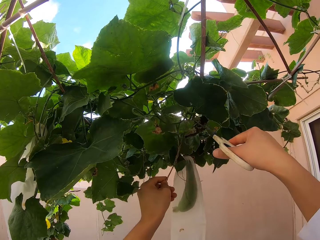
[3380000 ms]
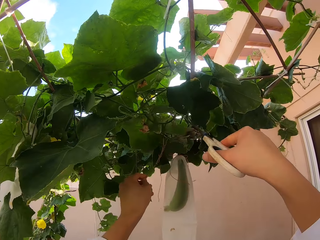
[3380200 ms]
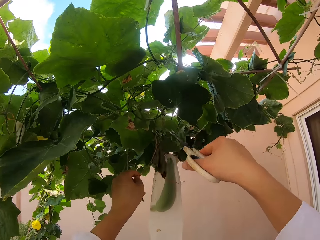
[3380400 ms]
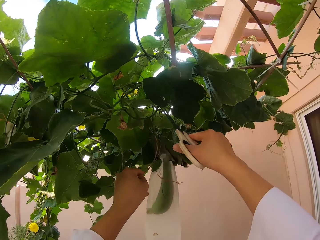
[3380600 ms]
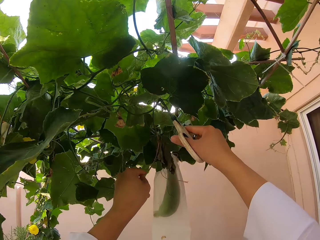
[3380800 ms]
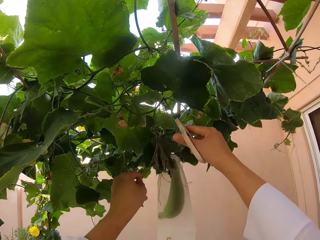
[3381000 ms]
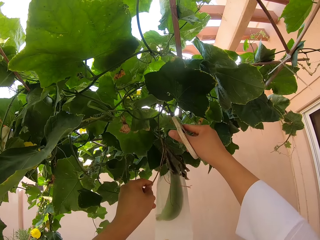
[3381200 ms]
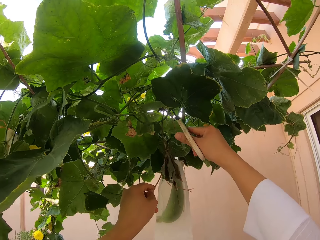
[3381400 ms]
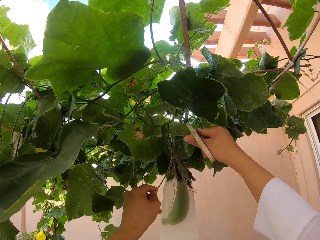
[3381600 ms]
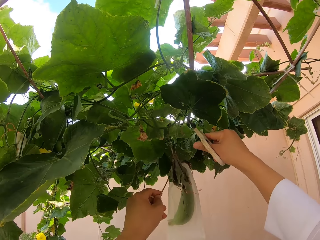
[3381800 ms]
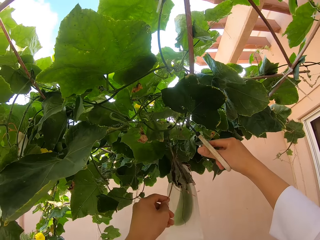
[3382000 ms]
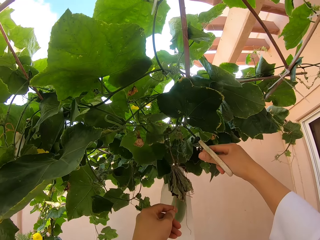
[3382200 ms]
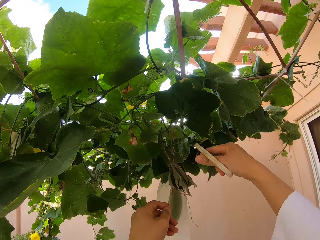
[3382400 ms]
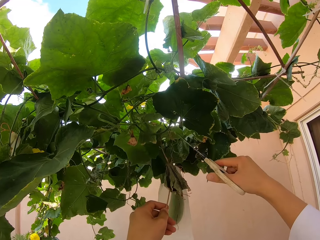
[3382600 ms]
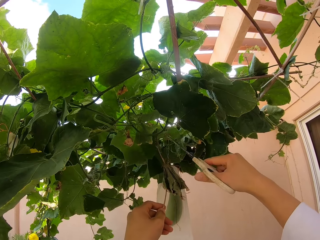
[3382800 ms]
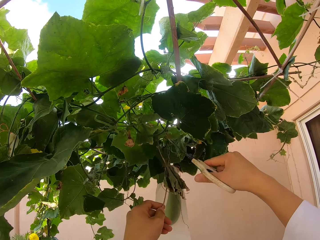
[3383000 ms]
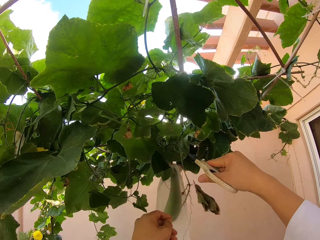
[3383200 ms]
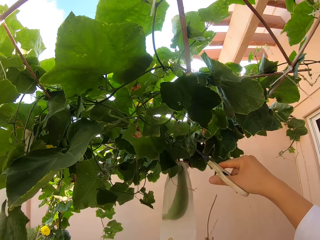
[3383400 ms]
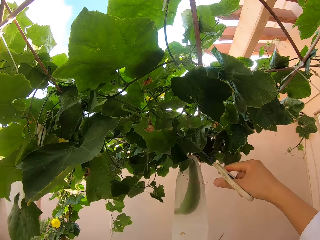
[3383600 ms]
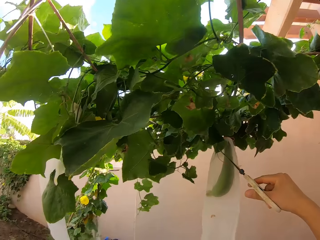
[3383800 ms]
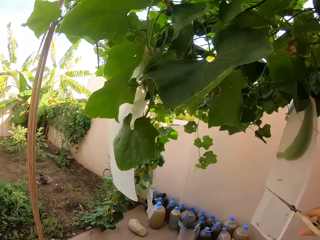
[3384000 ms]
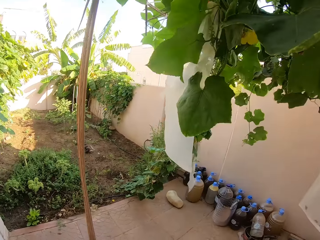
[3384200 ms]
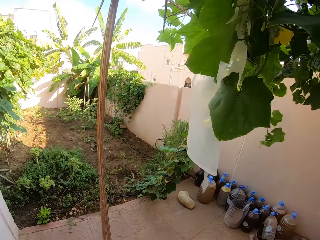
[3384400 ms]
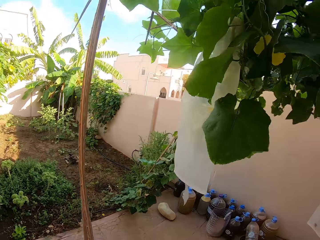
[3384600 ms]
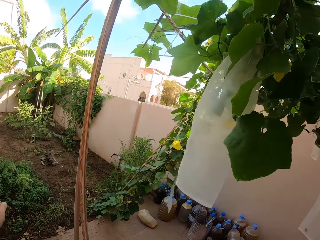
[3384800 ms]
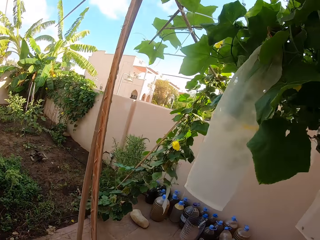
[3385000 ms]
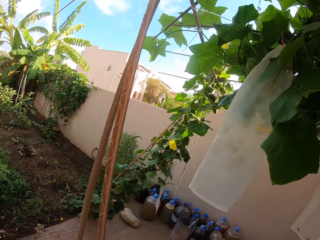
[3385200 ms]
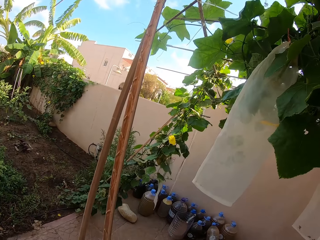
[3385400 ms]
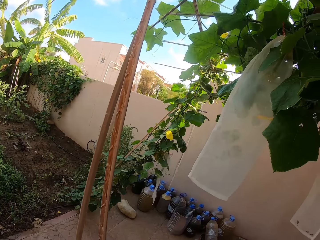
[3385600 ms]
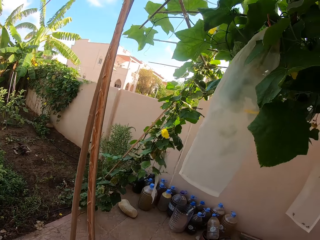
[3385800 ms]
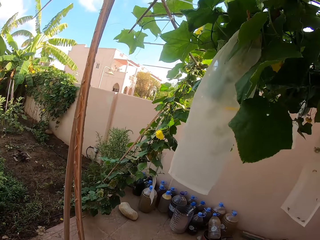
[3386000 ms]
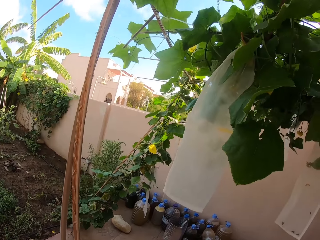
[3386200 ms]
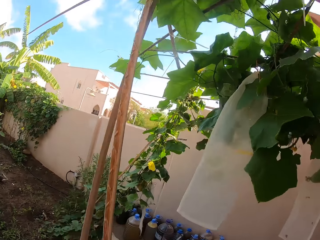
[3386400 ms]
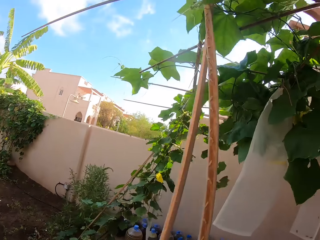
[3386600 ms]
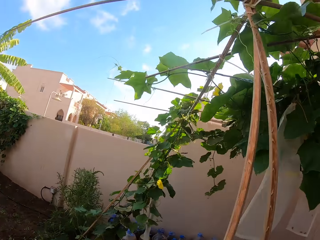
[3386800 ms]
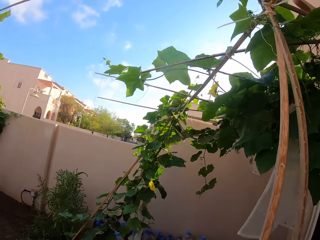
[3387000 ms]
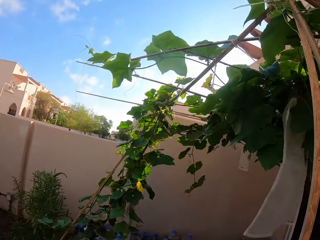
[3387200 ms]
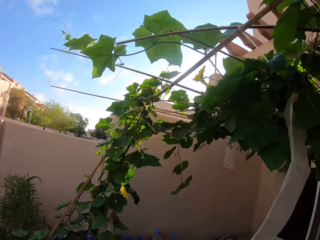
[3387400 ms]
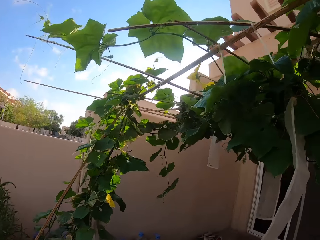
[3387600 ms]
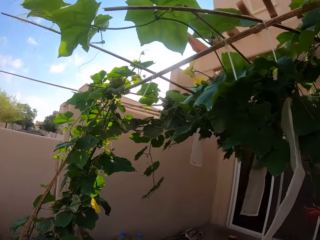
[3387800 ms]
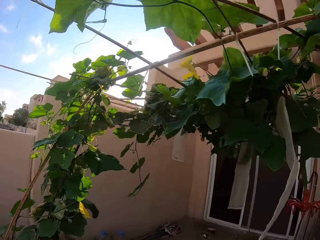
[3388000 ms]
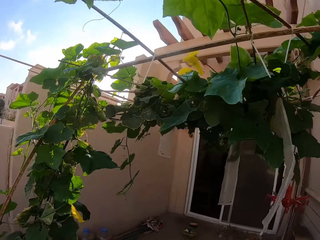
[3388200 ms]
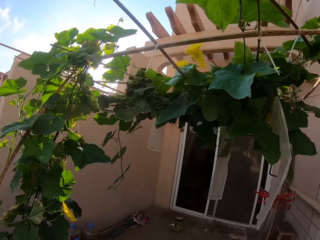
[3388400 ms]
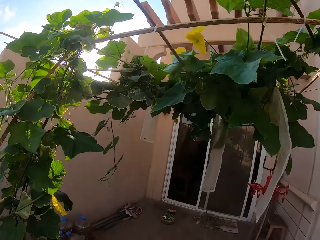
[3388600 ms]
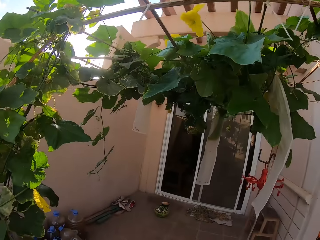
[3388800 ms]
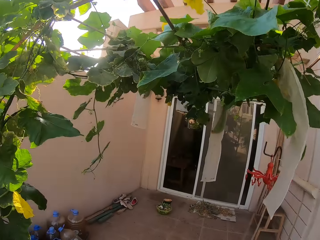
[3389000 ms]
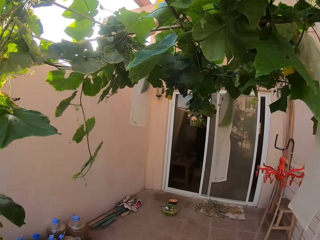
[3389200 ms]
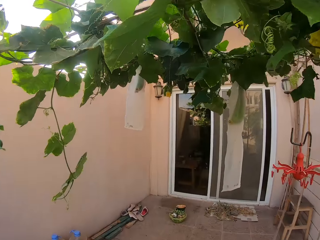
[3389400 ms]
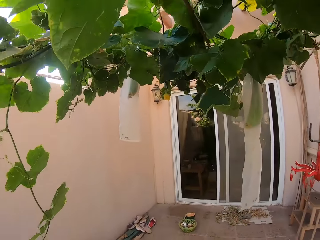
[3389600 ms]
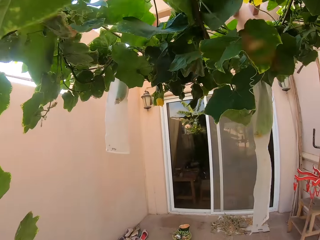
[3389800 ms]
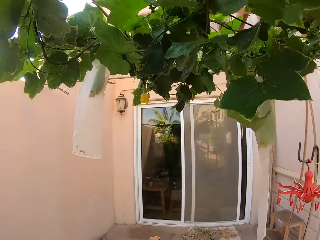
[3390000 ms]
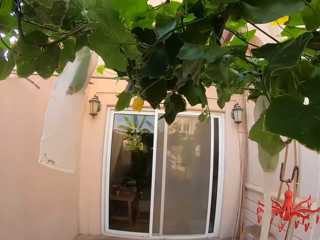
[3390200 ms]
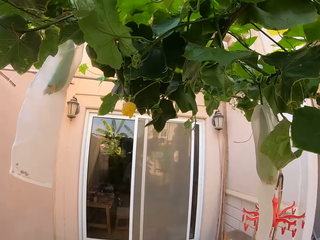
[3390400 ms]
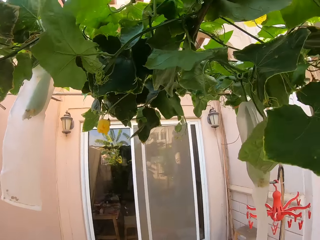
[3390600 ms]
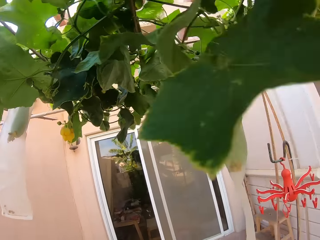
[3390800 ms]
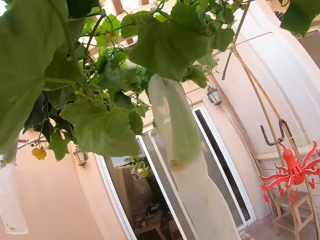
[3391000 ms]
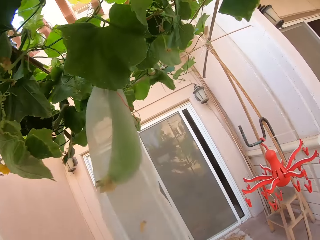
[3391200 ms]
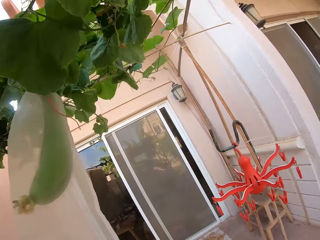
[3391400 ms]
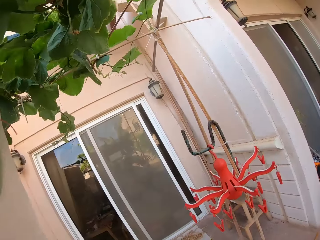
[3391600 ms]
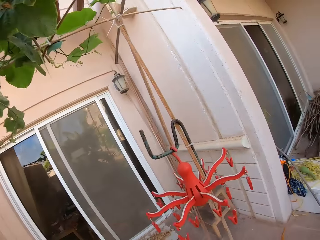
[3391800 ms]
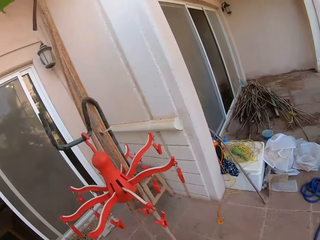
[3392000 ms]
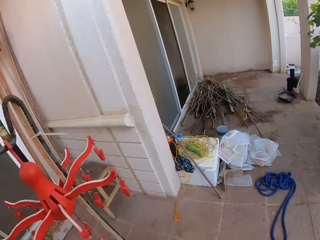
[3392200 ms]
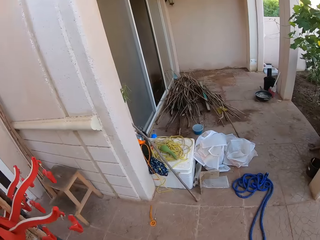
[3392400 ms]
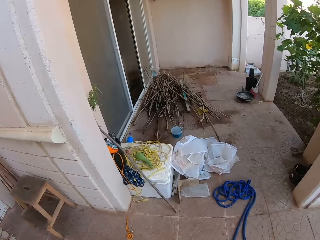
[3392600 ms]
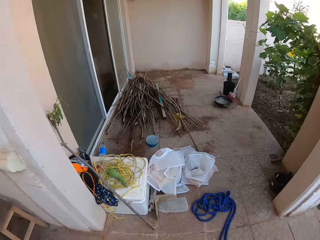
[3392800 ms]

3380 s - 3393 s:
The camera wearer cuts the parts of the cucumber. They cut the branch with scissors. They walk around the balcony.

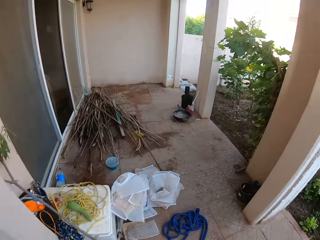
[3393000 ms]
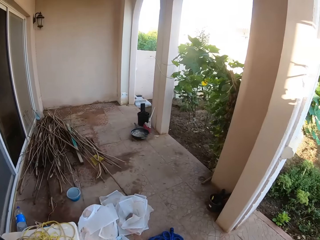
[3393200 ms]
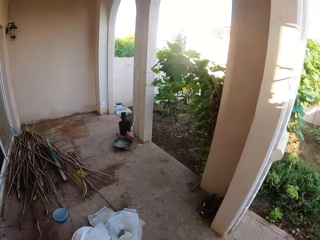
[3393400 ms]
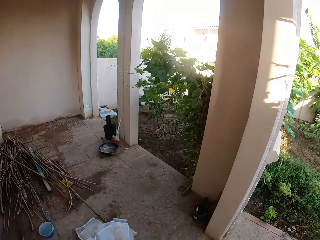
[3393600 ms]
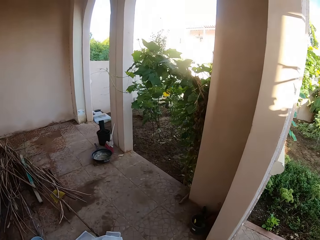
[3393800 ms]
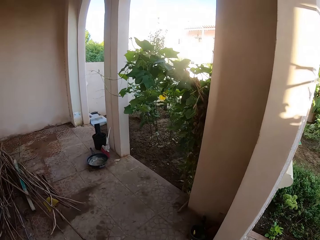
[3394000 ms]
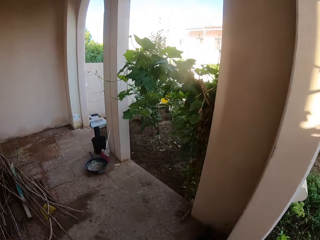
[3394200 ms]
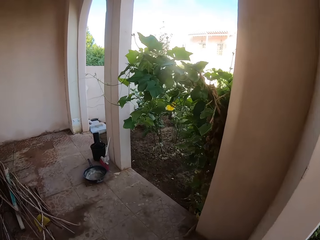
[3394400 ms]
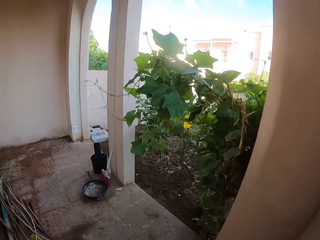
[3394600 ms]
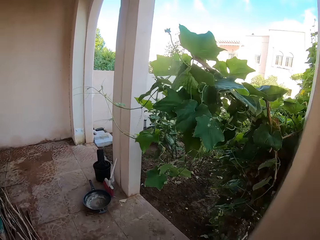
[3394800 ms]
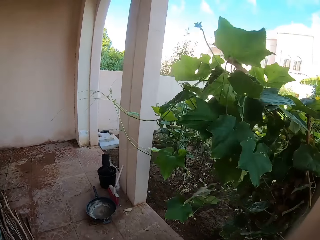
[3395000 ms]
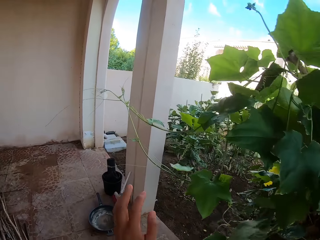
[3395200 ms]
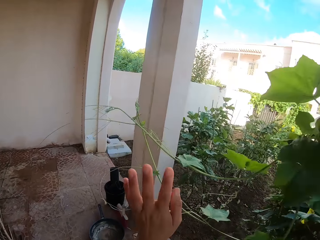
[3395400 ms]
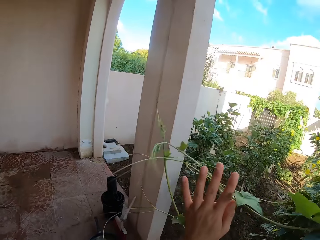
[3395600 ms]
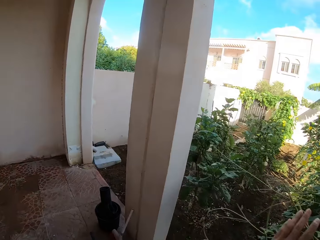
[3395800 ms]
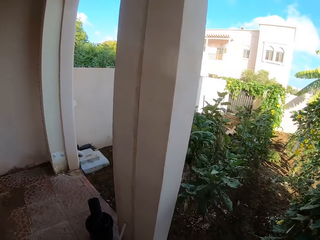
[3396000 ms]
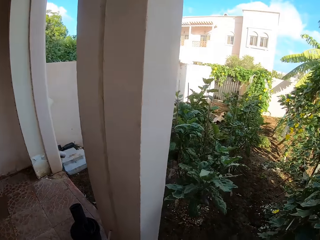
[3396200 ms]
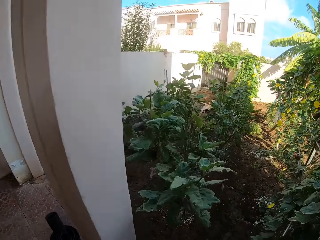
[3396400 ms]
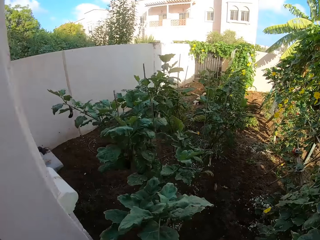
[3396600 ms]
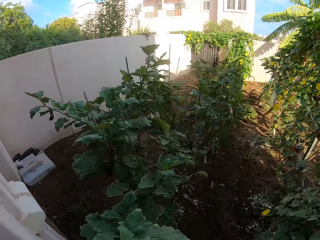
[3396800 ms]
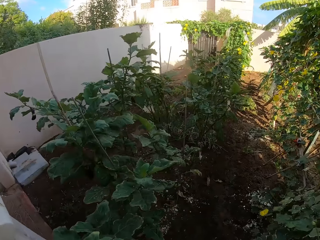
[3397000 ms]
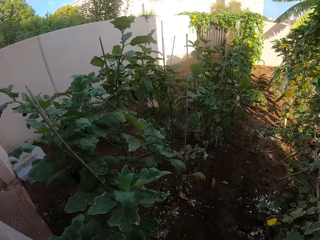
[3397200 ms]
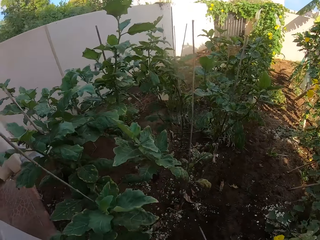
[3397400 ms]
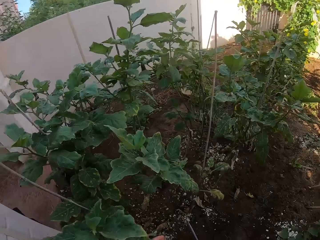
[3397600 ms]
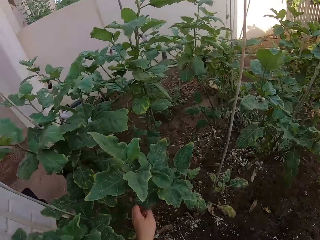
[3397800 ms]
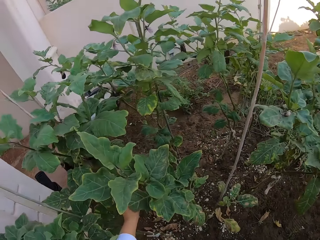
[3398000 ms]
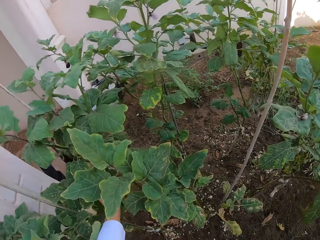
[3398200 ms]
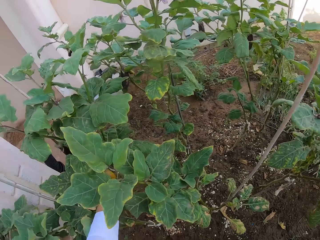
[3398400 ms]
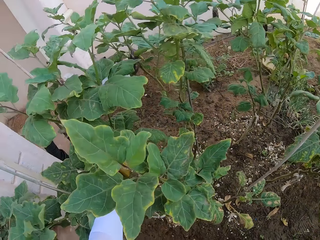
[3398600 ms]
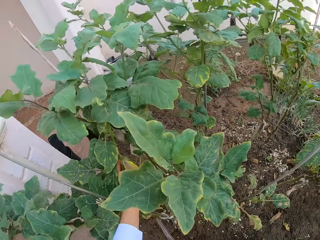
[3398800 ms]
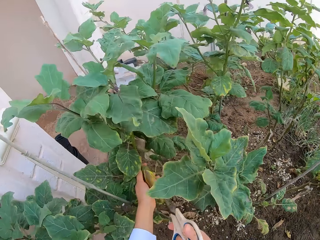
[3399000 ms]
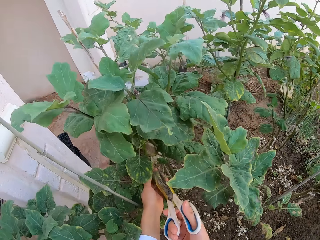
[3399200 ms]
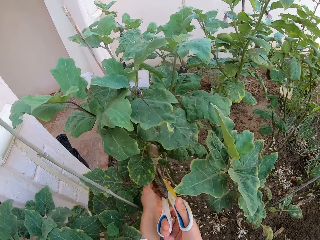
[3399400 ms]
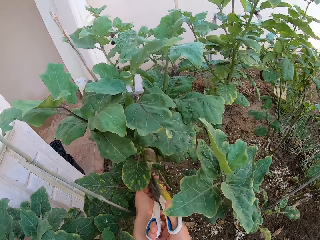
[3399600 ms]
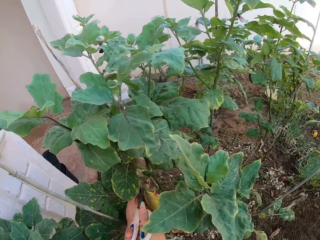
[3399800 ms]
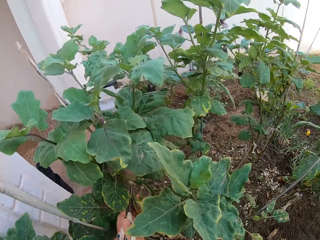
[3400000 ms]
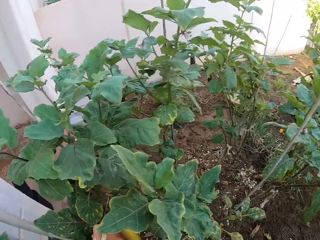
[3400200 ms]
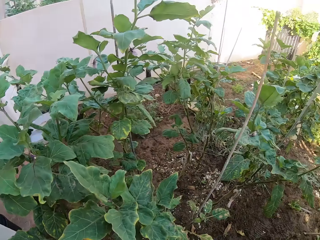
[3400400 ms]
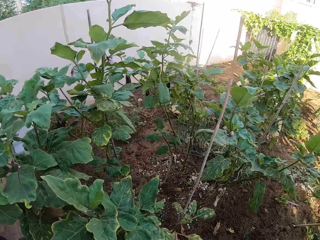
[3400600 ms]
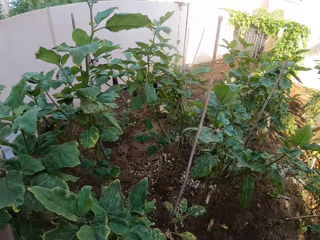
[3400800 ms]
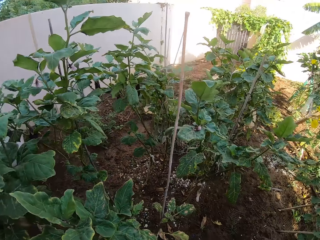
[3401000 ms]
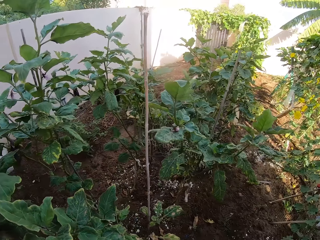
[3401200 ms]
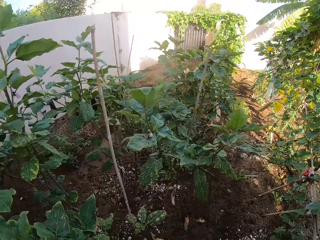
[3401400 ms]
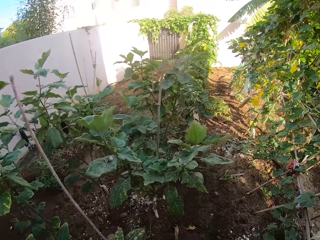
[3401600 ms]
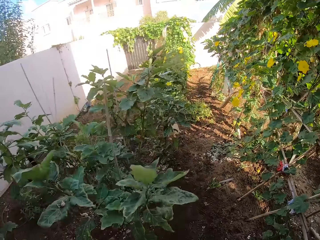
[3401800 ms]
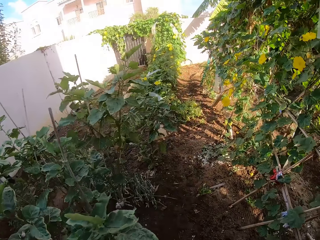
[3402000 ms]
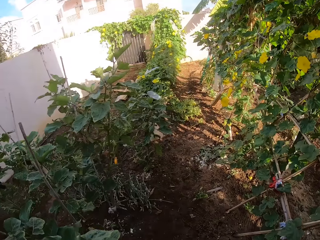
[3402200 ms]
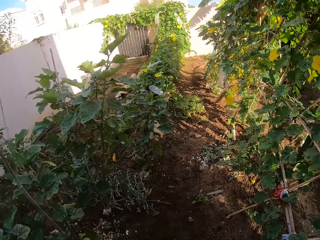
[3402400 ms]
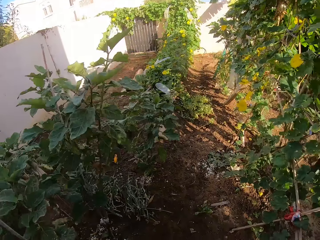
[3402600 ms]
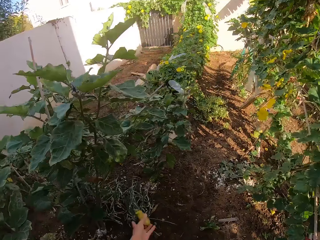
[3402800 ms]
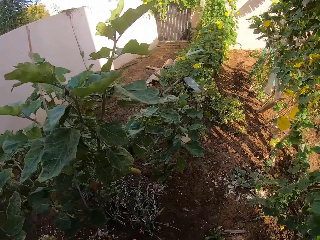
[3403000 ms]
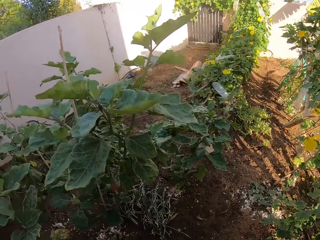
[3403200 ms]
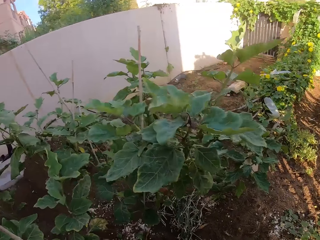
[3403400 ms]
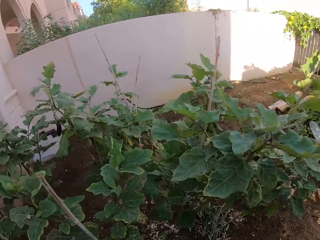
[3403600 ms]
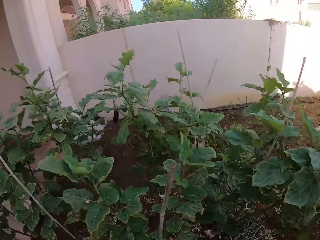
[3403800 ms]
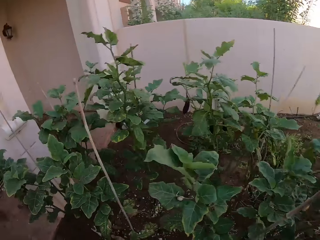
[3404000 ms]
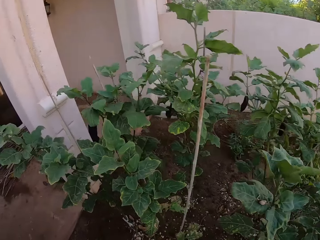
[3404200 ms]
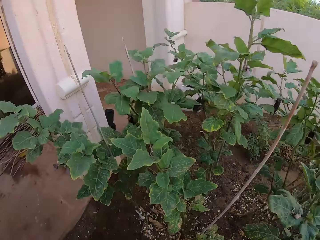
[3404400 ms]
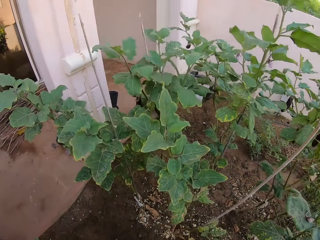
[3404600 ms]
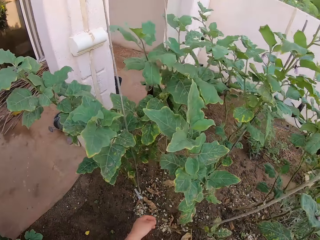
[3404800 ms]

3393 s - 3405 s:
The camera wearer walks in the garden. They cut the fruit with scissors. They walk around the garden.
